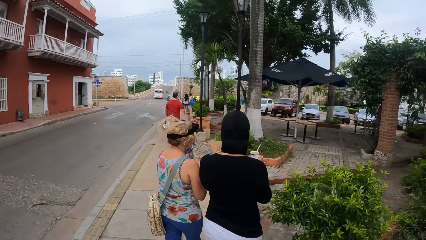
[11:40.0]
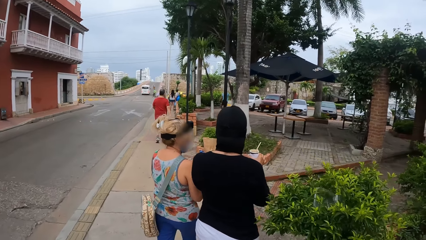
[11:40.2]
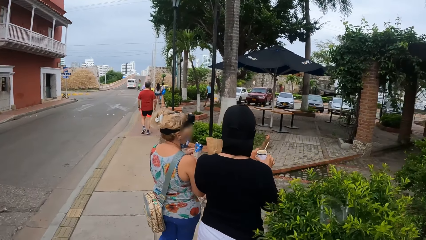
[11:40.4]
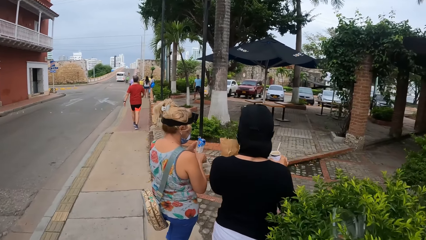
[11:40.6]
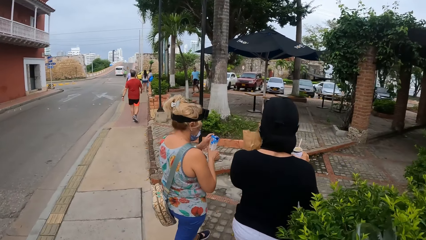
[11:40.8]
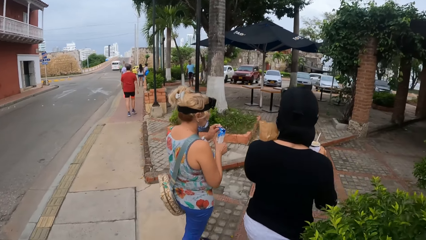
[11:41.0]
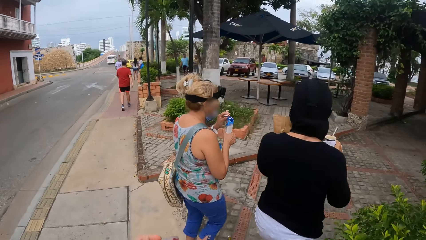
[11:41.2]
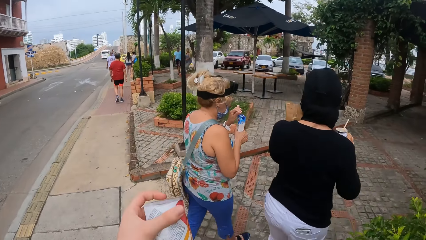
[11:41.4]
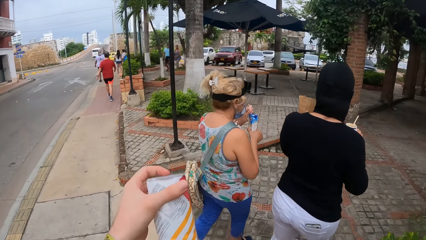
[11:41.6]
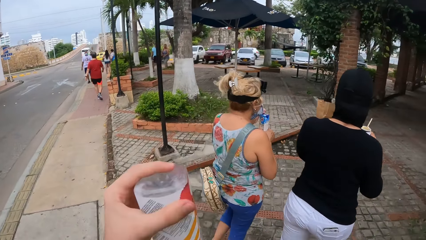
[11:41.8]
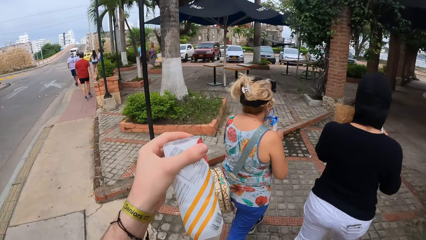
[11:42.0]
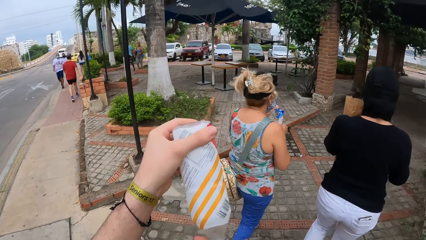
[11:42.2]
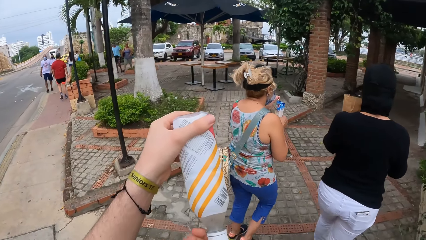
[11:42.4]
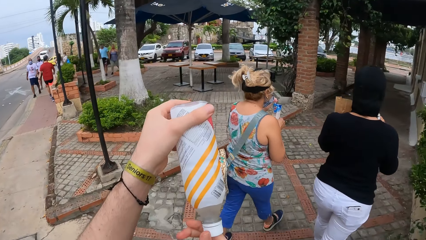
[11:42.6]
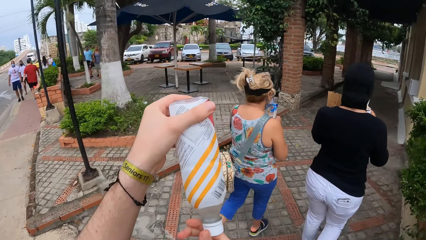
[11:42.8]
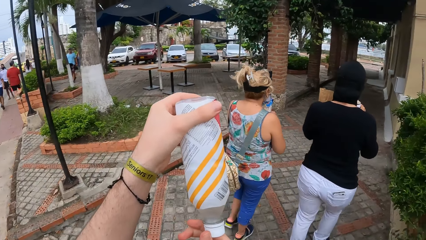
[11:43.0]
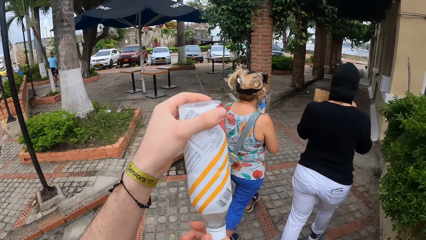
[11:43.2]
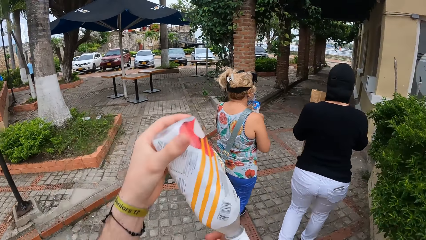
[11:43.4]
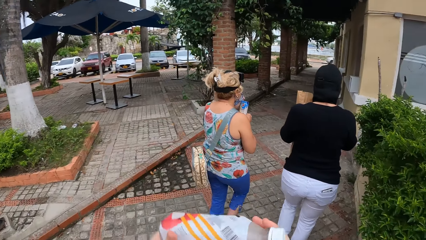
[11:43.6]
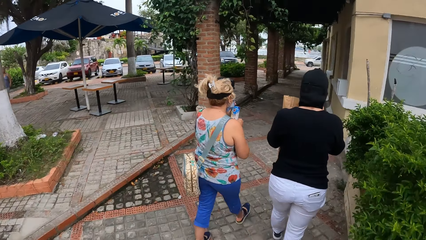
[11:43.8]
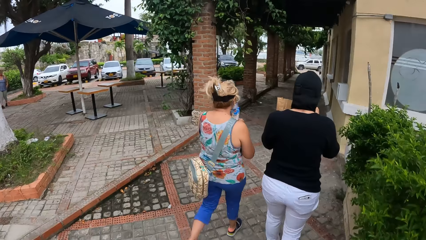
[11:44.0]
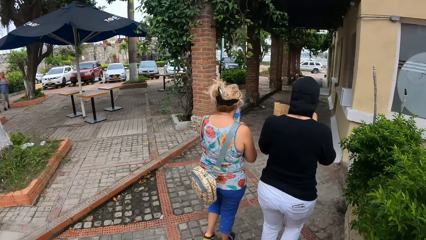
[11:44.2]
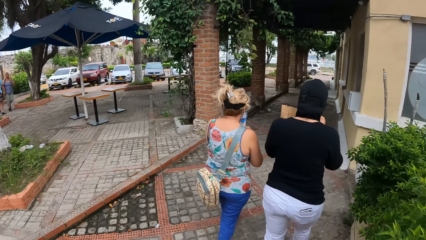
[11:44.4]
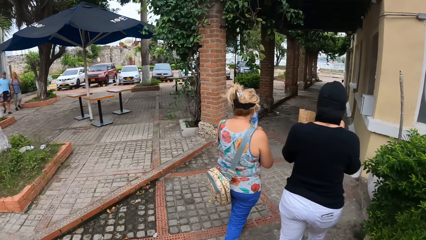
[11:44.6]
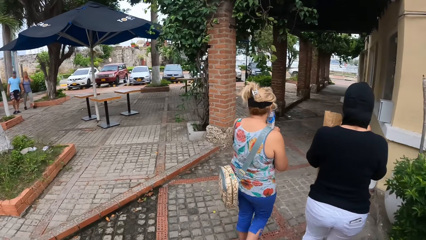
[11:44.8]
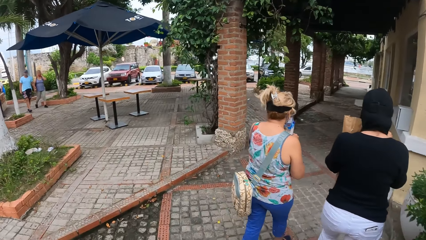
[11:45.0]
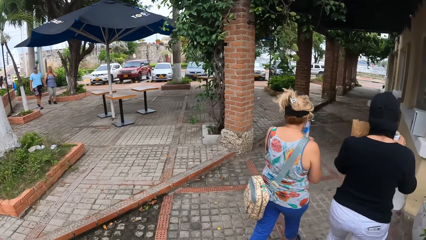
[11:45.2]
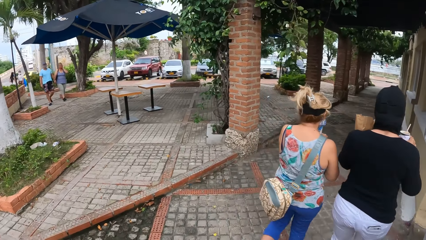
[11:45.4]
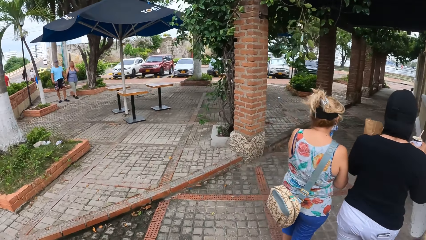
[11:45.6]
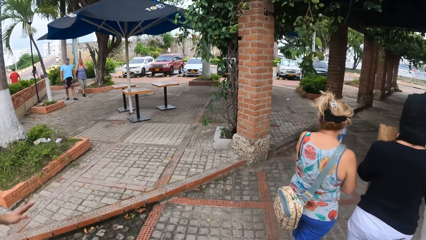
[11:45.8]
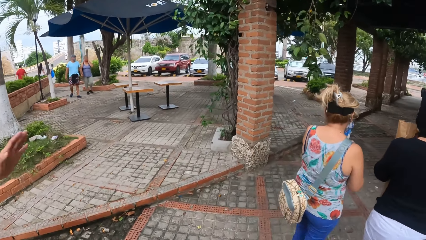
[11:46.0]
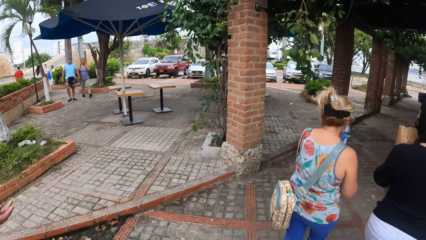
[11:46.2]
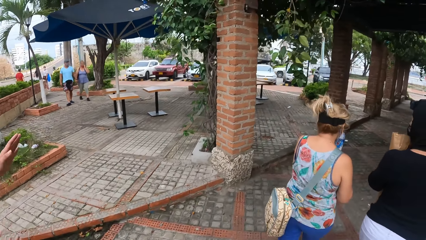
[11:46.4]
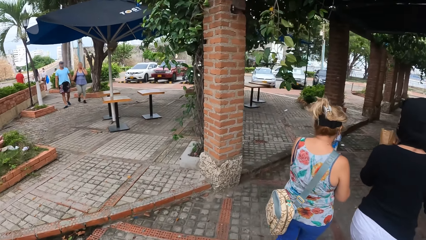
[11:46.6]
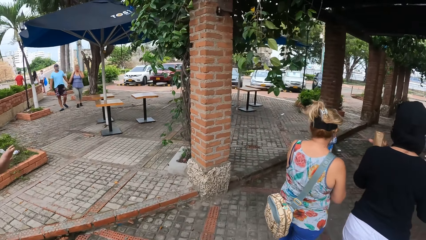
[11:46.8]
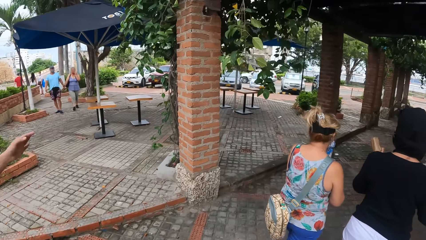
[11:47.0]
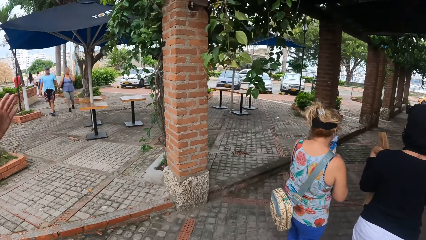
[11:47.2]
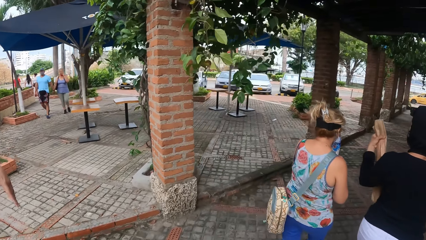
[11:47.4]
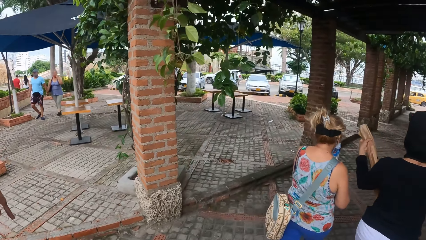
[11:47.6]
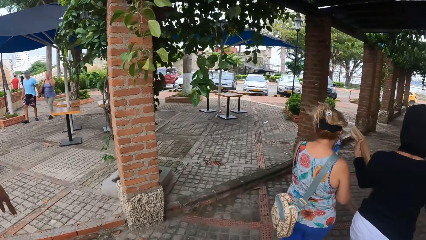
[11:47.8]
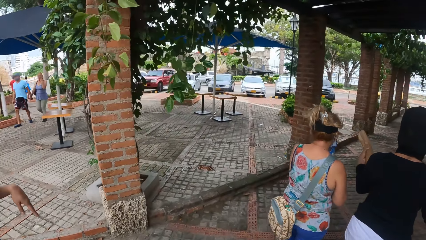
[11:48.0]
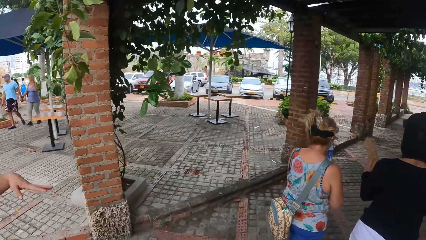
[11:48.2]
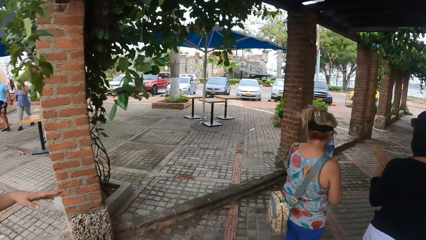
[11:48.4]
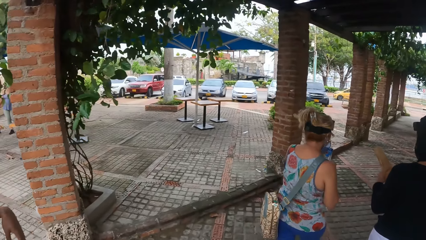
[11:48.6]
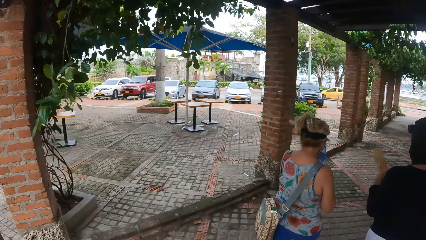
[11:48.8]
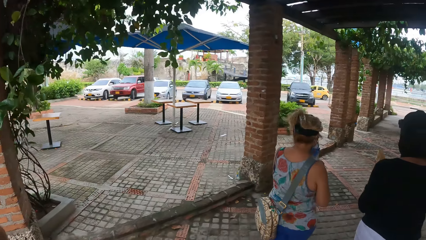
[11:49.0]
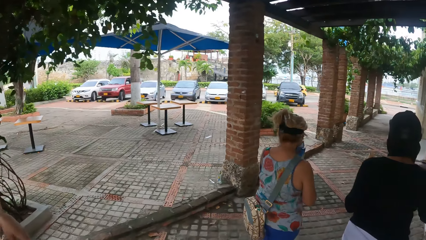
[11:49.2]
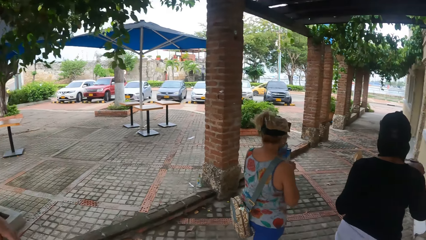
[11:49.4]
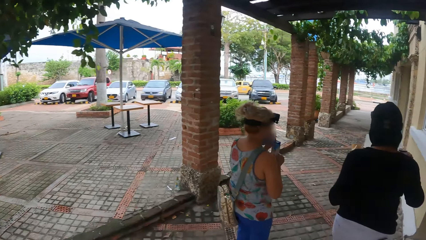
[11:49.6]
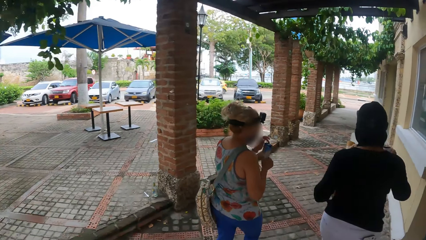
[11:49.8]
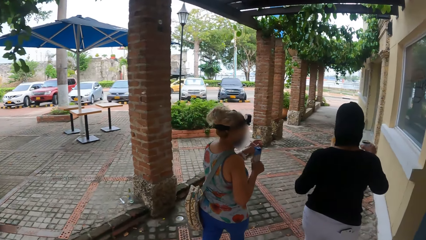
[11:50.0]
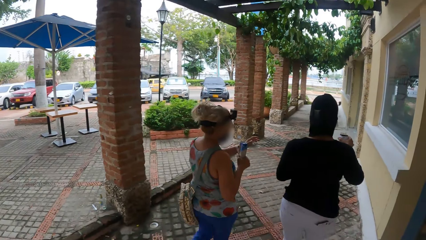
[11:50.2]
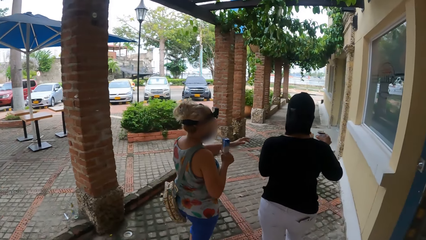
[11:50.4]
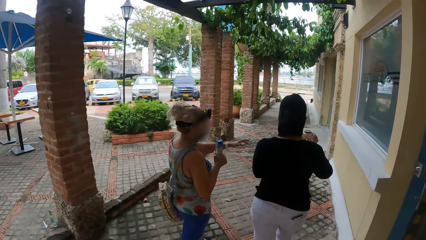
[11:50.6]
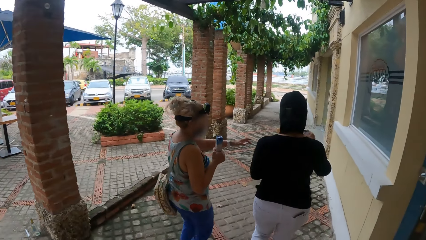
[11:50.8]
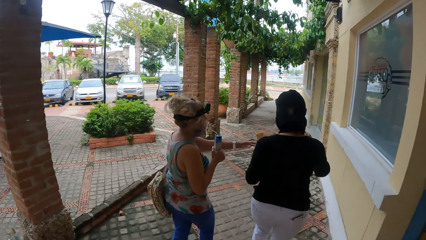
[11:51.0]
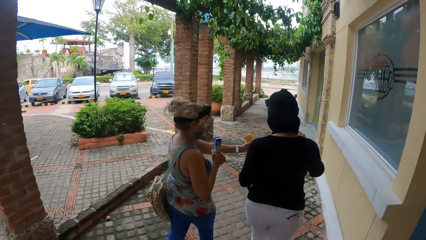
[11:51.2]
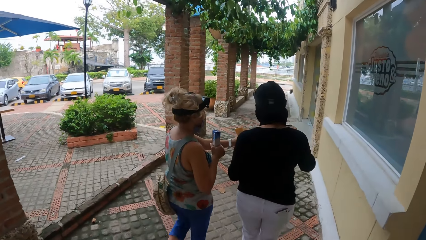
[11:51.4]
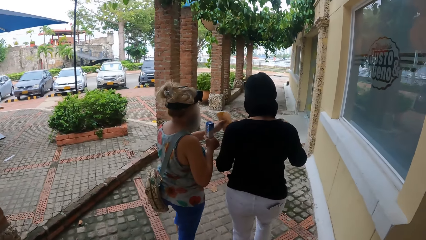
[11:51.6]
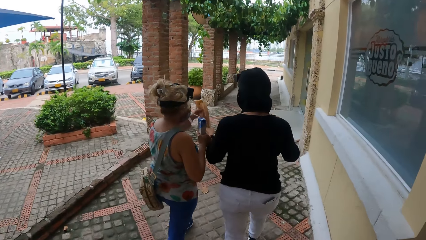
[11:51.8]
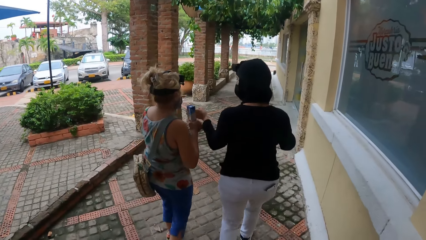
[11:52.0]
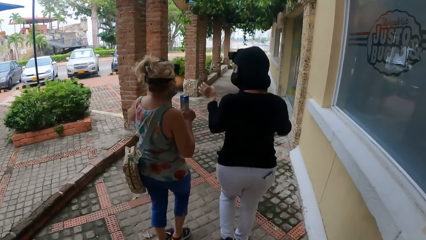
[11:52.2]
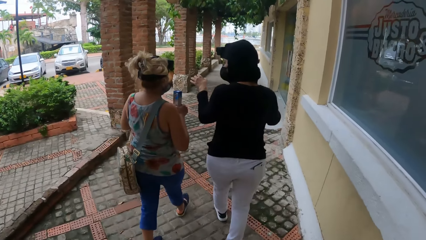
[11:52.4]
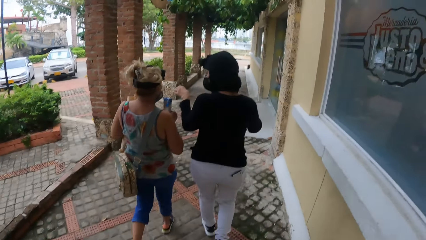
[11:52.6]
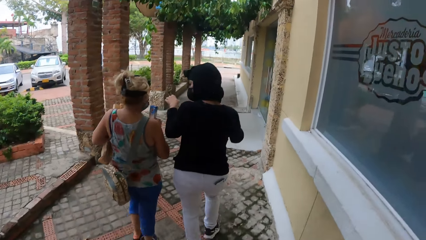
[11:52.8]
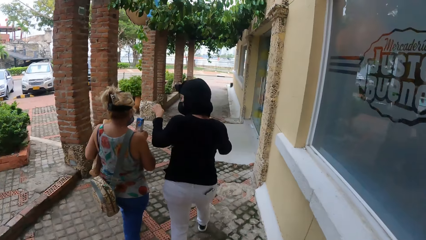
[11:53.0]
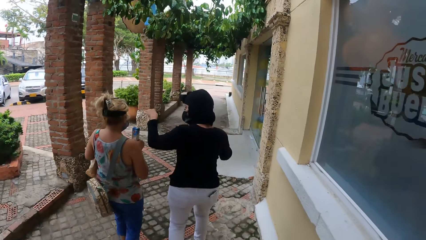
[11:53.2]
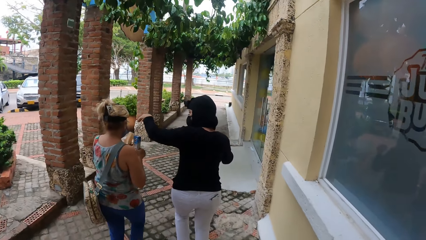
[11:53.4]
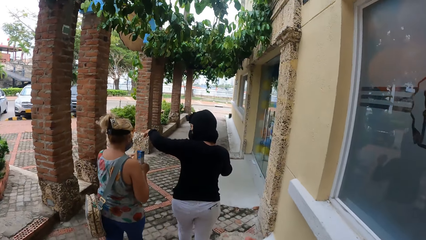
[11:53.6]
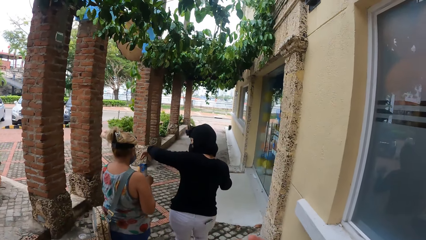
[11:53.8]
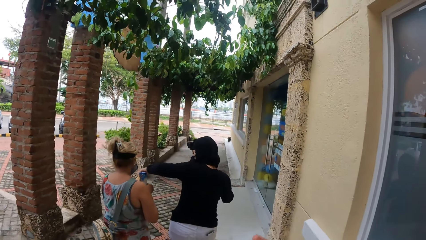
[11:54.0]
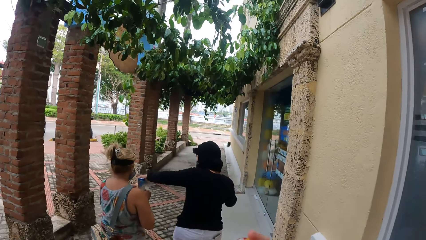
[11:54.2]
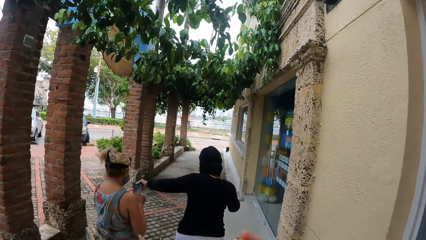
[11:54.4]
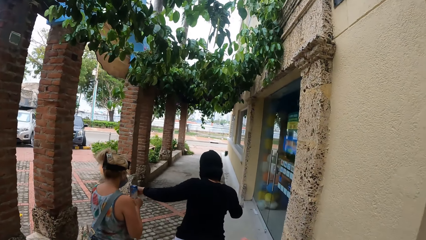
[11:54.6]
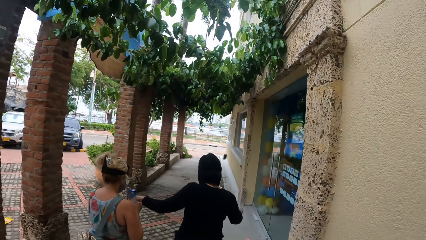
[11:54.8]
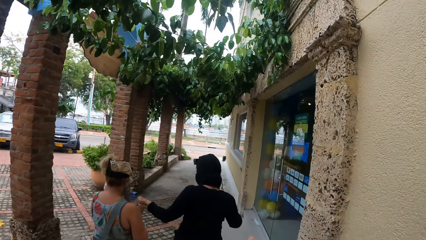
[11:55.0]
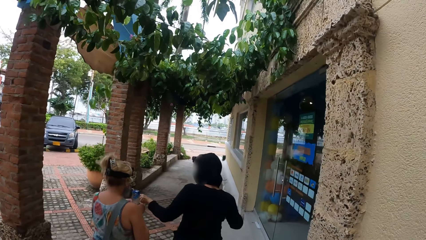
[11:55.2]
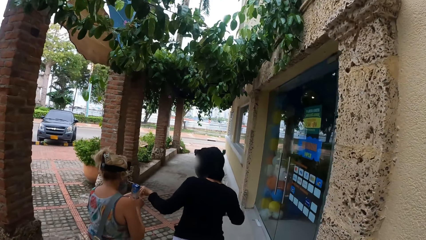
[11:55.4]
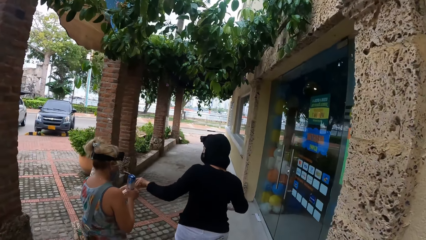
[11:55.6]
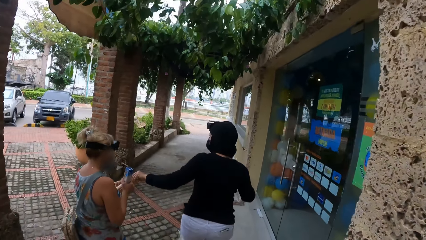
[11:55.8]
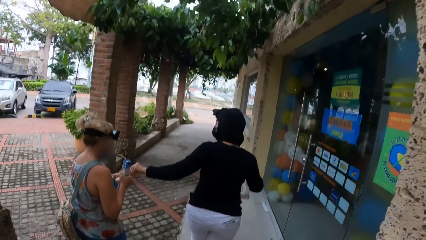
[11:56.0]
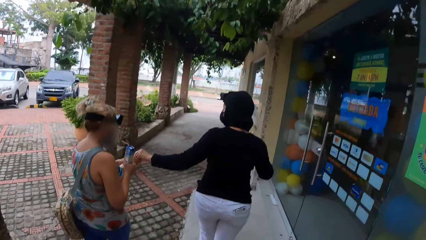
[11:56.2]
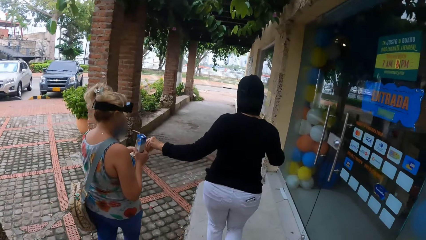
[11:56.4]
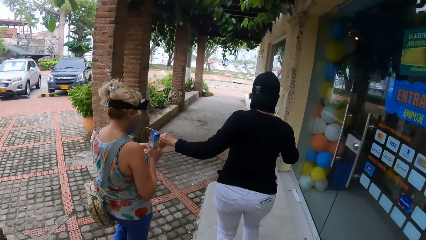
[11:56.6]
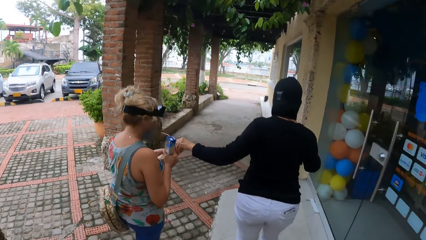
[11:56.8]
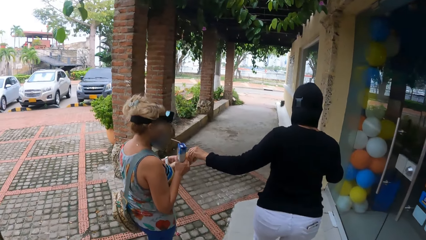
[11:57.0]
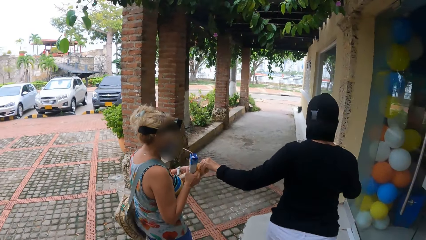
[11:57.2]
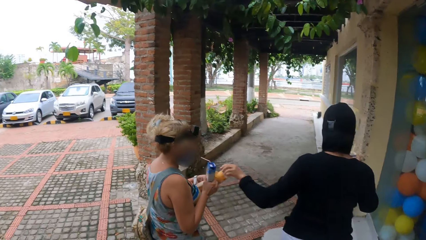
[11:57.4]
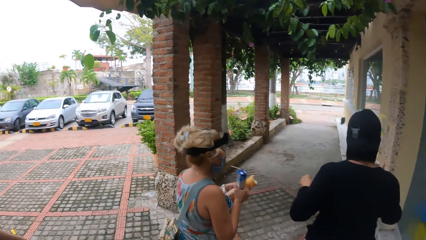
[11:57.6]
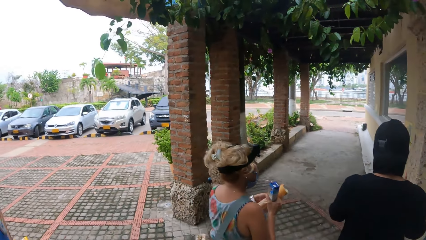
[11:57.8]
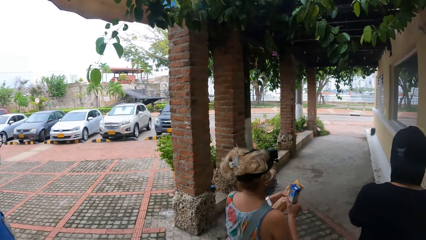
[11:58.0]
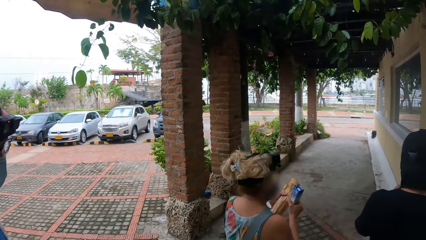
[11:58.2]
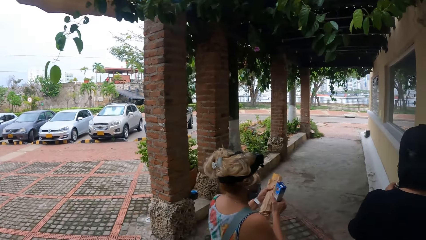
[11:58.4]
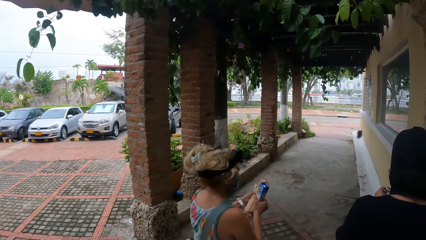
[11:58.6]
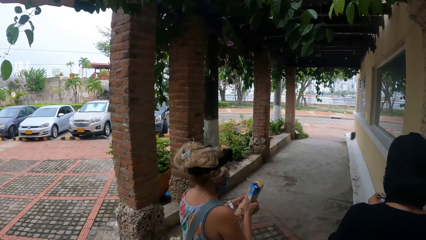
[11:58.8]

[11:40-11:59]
The camera wearer checks the beverage. They hold the bottle with both hands, walk along the sidewalk and converse with a person. Another person gives a pack of snacks or a bag to a third person. The other person takes the snack from the third person.
